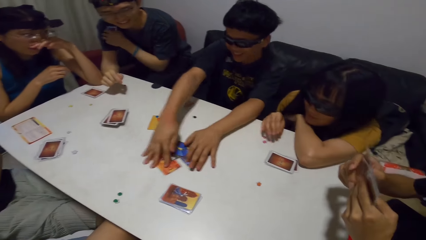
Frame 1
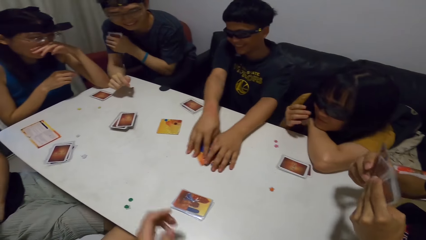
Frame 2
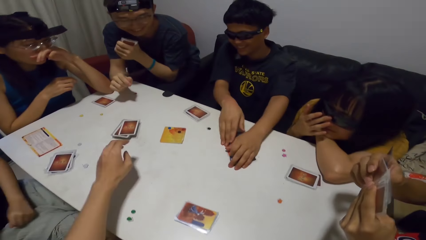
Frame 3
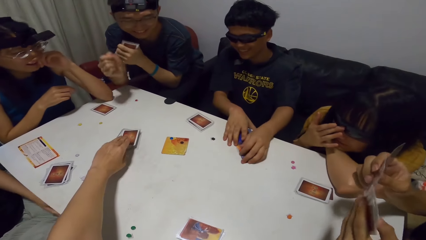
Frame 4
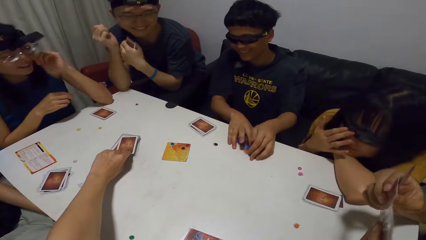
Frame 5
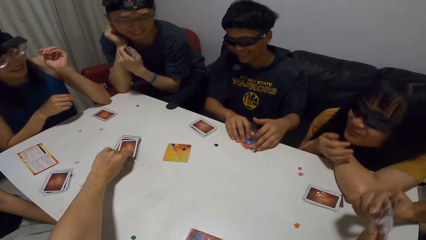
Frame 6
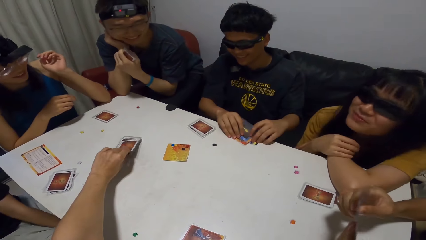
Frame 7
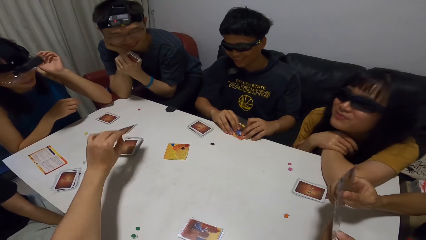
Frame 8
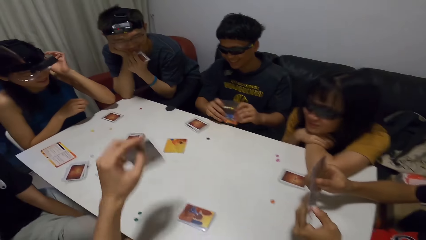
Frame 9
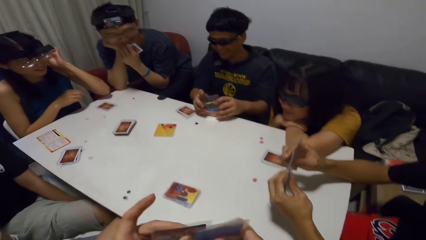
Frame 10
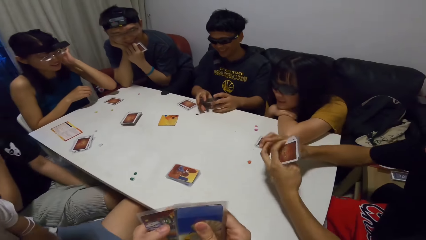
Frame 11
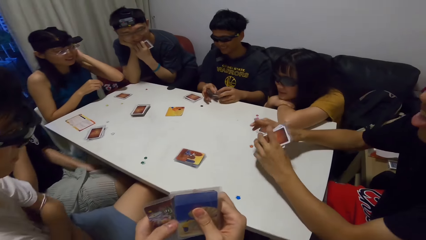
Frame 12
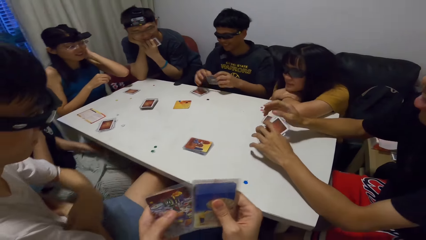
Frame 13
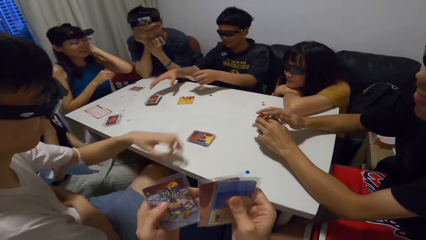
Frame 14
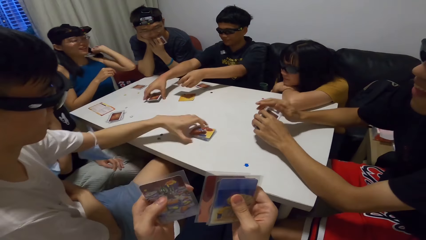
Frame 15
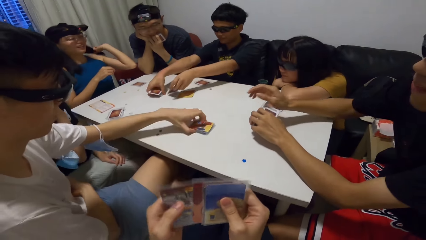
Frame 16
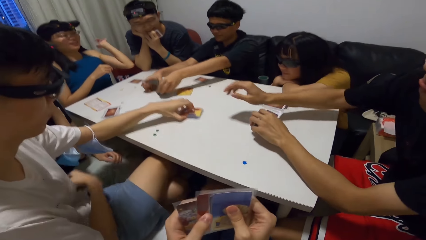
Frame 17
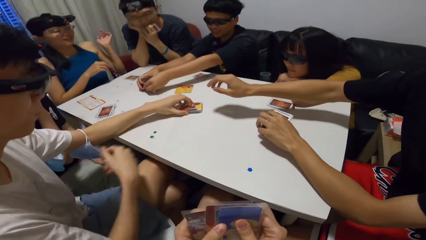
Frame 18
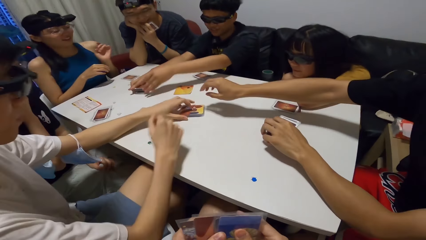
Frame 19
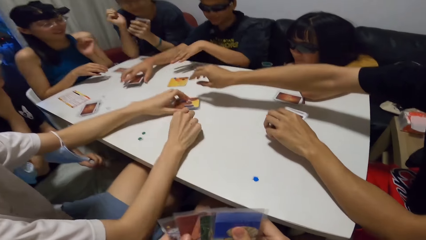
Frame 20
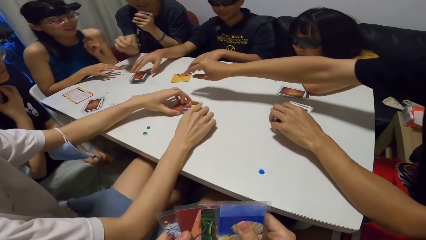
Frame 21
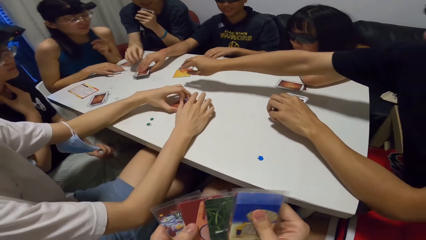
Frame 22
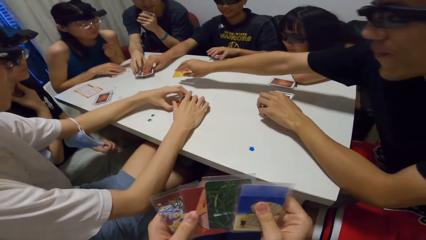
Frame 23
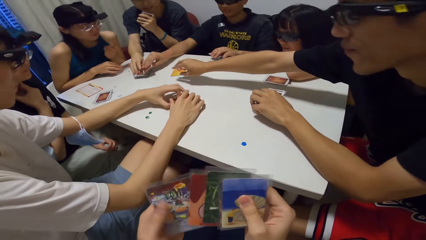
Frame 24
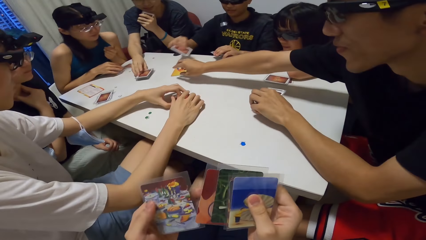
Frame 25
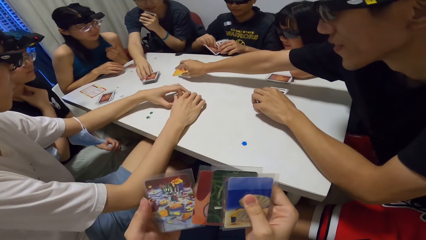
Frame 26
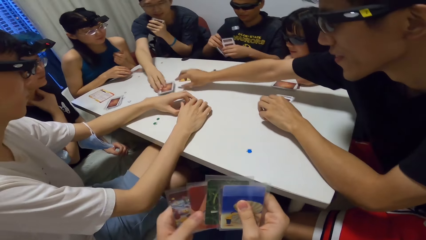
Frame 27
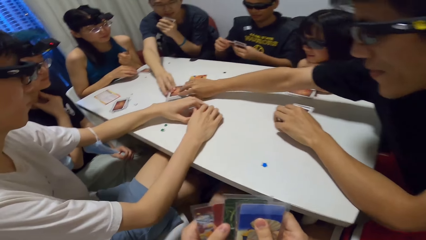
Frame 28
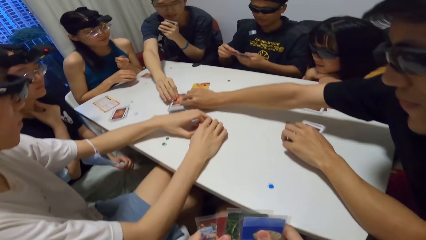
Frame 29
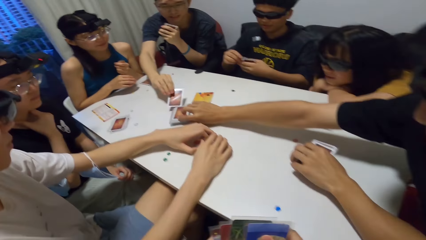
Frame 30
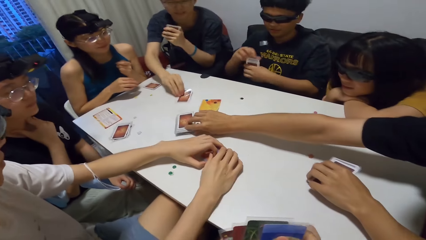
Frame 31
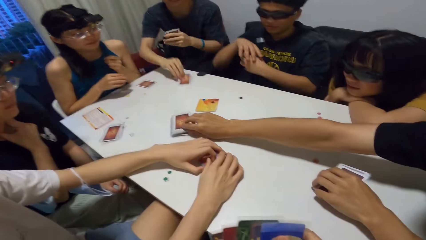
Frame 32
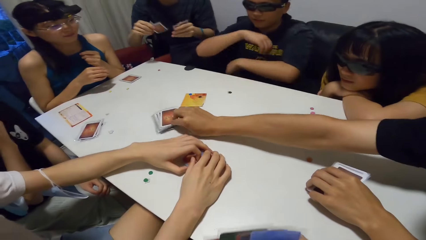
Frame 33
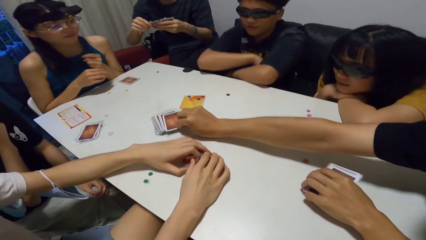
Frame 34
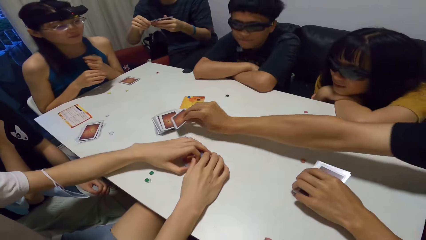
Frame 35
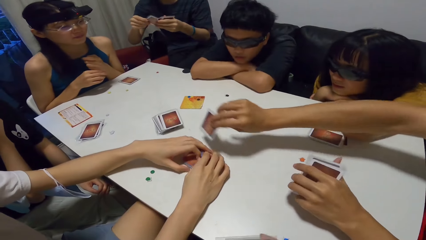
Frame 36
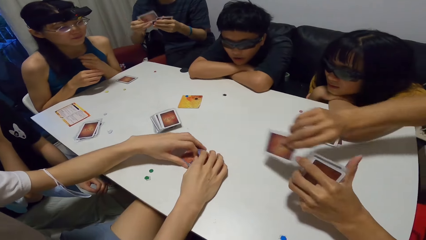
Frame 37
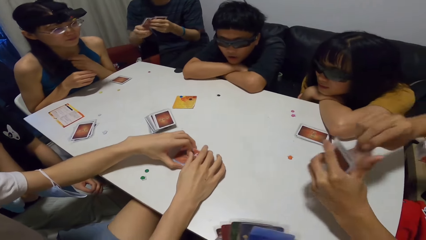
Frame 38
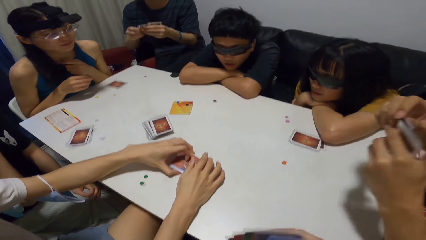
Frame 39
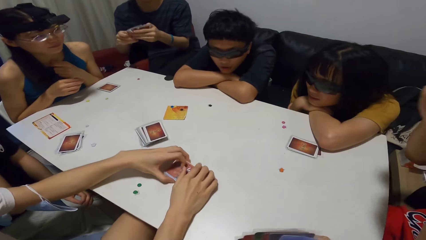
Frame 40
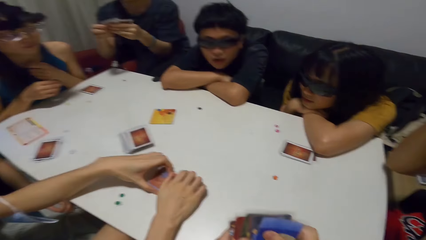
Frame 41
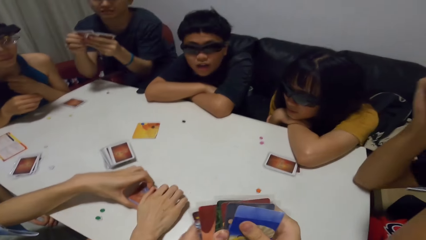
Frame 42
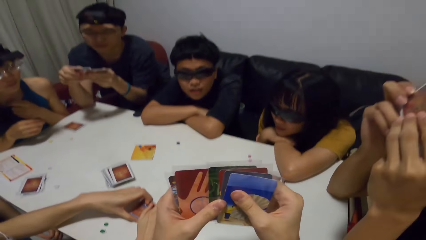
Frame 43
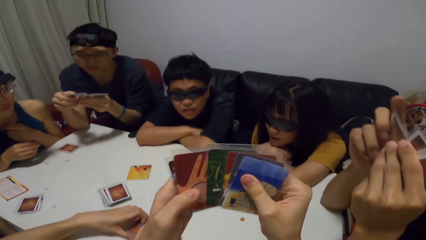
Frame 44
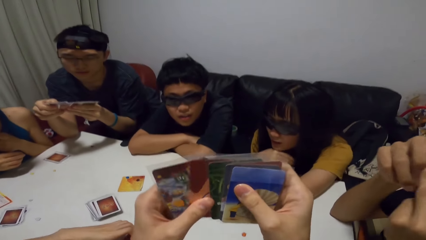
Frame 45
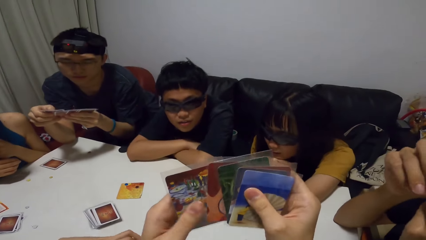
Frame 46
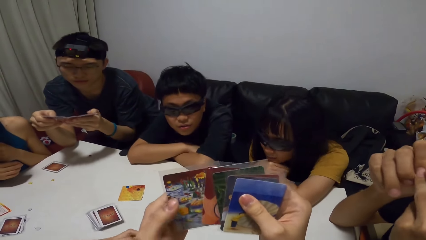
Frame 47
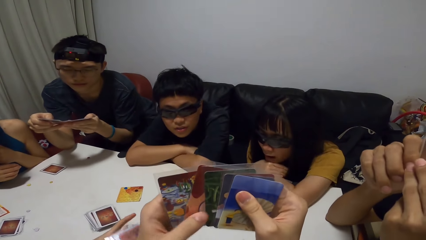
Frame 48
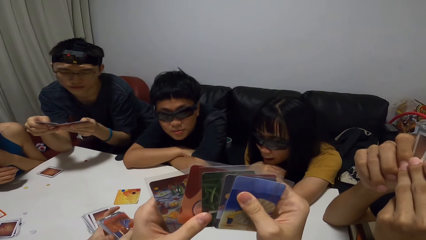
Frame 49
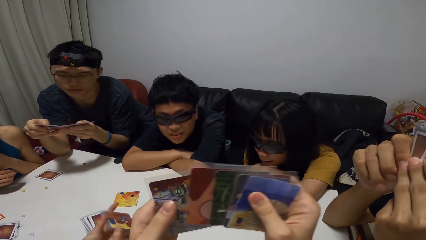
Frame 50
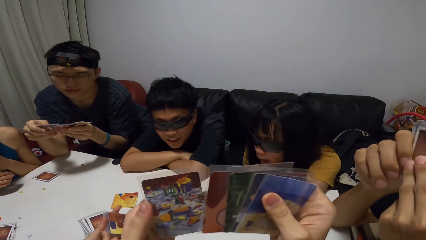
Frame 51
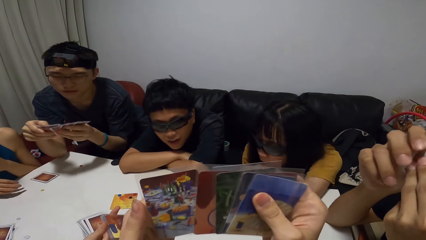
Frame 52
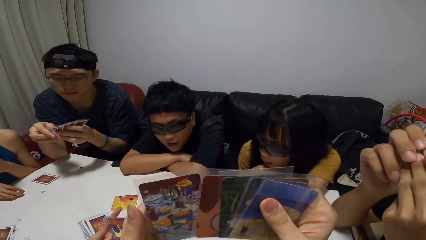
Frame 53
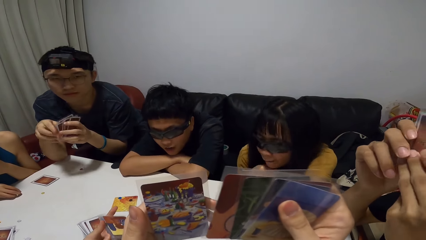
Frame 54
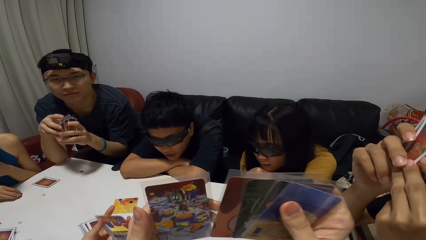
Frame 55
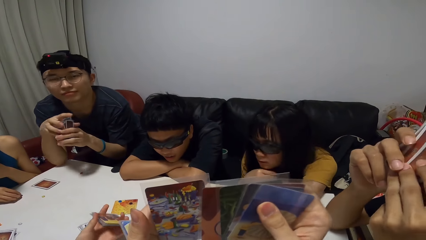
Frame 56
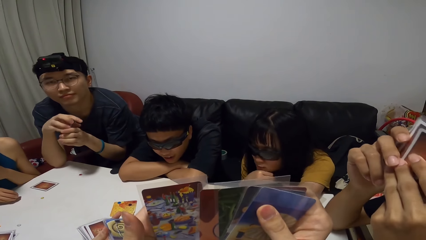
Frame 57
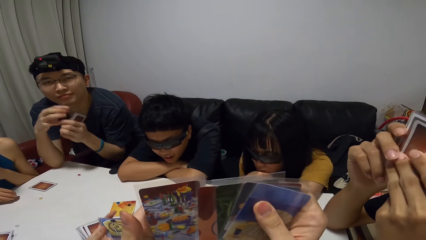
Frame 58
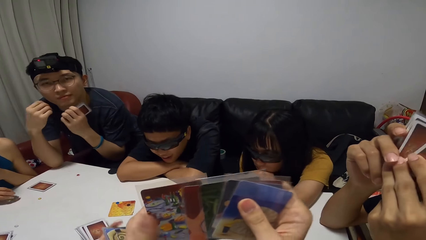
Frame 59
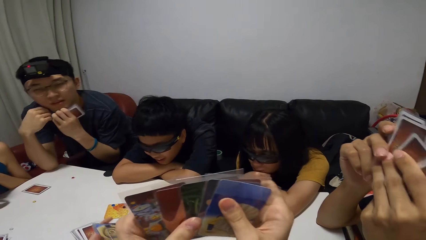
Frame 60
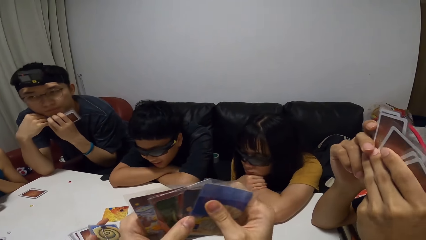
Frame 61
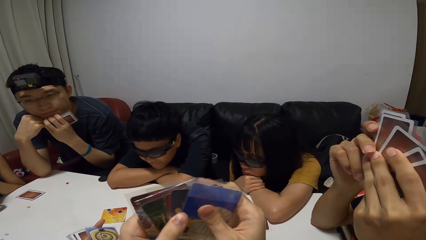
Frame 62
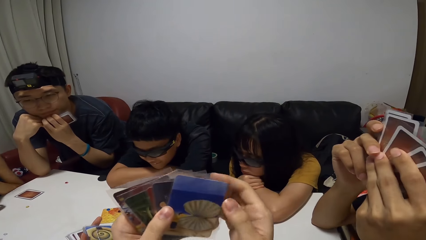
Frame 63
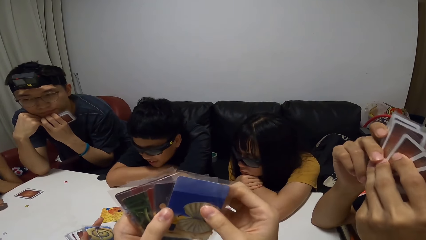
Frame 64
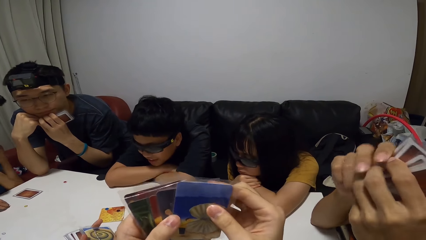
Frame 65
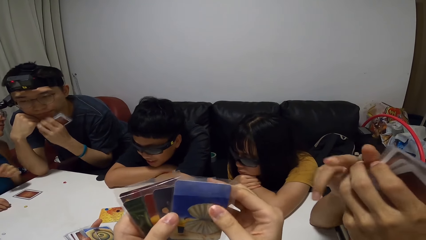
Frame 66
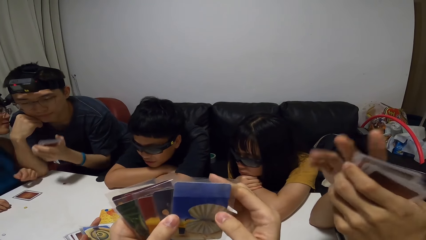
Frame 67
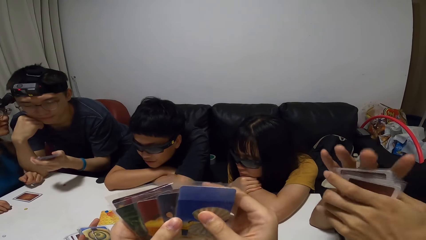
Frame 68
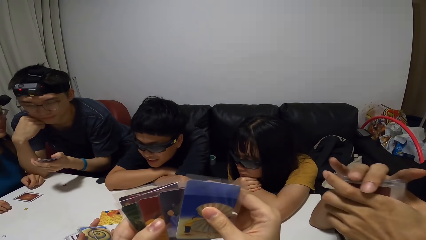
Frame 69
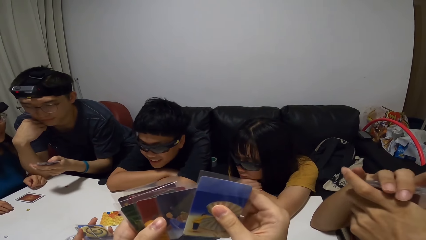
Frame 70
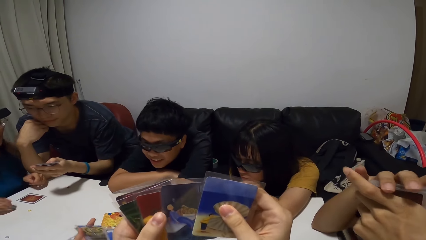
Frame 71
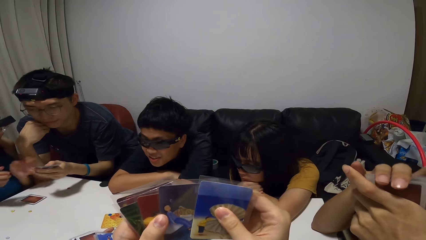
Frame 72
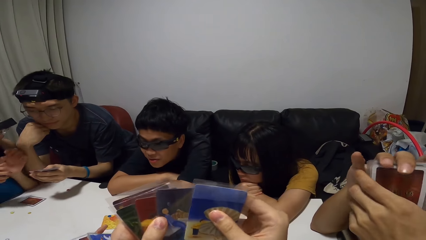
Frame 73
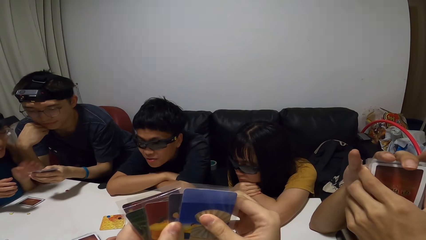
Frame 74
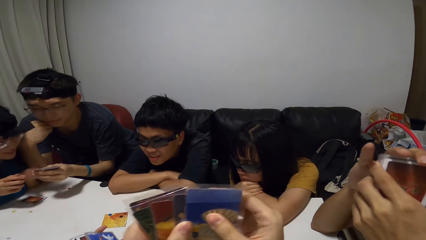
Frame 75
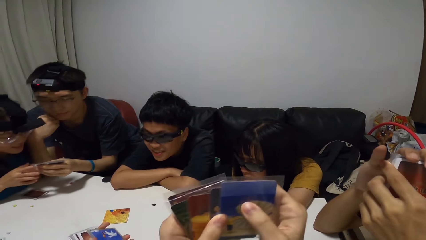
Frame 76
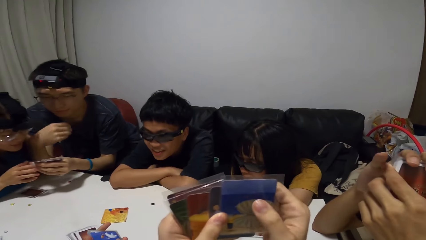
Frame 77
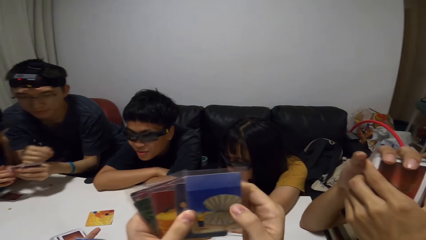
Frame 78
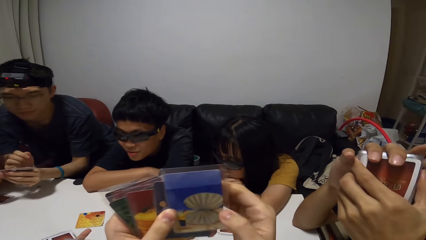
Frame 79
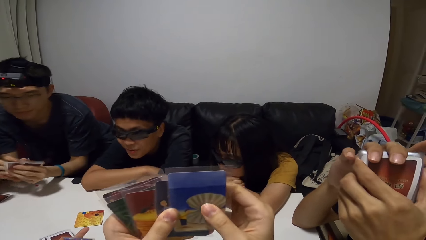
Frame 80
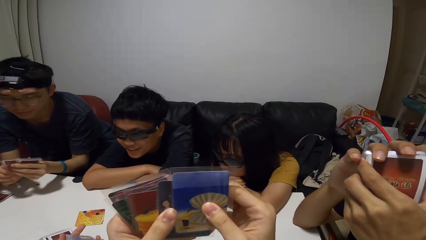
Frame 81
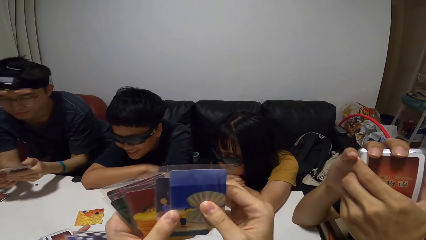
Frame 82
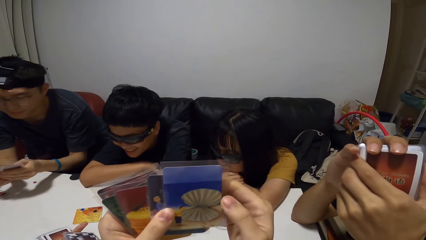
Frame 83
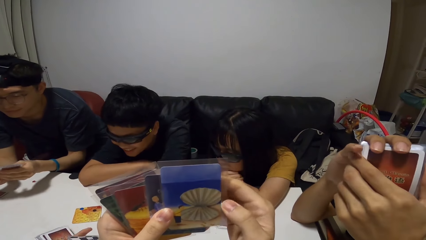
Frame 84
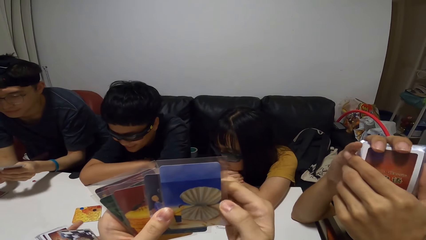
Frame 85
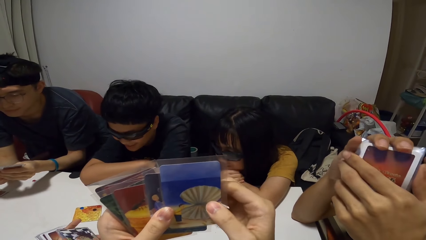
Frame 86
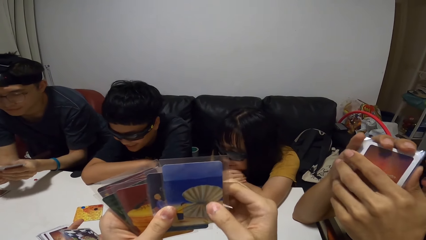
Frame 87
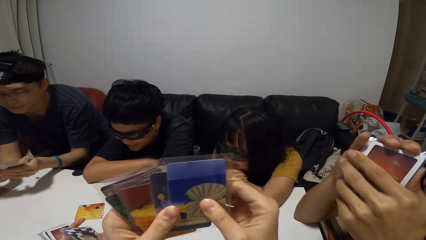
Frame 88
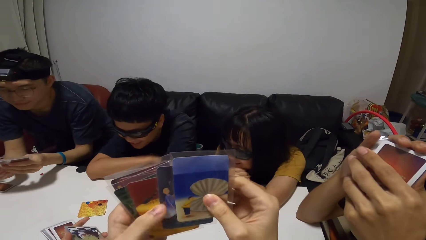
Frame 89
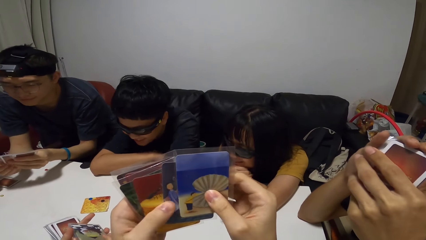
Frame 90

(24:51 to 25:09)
The woman touches the dice on the table. The man moves the cards on the table with both hands. Another man holds the cards with both hands and moves the cards in his hands. The woman adjusts the camera with her left hand. The camera wearer takes a card from the set of cards. The woman rests her head on her hand. The first man takes the cards with both hands. The camera wearer moves the cards in his hands. The first man takes a set of cards from the table with his left hand. A third man moves the cards on the table with his left hand. The first man puts the cards on the table with his left hand and puts the cards on the table with his right hand. The first man takes a card from the table with his left hand. The third man places his right hand on the cards. A fourth man moves the cards on the table. The first man adds the card to his set of cards. The second man takes a card. The fourth man takes a card from the set of cards. The first man puts both hands on the table. The fourth man holds the card in his left hand. The first man rests his head on his hands. The fourth man moves the cards in his hands. The first man interacts with several people. The camera wearer looks at the cards. The third man shuffles the cards in his hands. Another woman interacts with the fourth man. The fourth man moves the cards in his hands.
